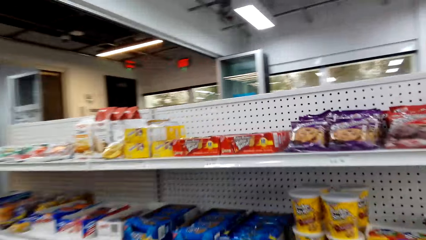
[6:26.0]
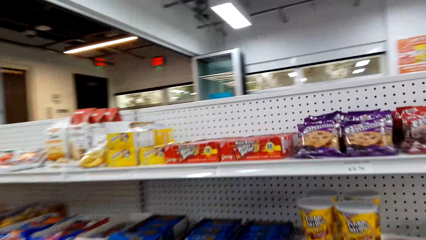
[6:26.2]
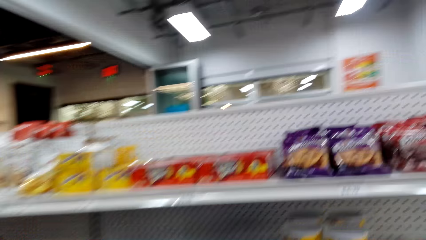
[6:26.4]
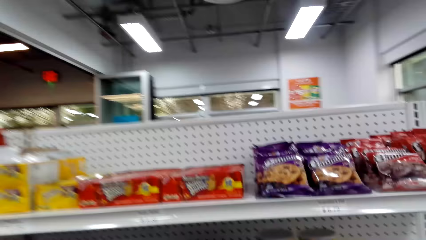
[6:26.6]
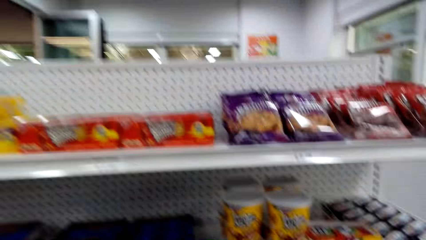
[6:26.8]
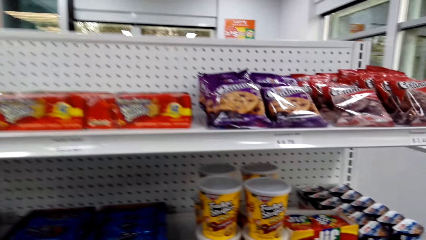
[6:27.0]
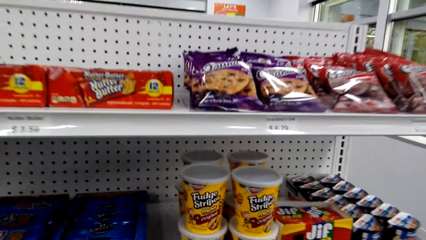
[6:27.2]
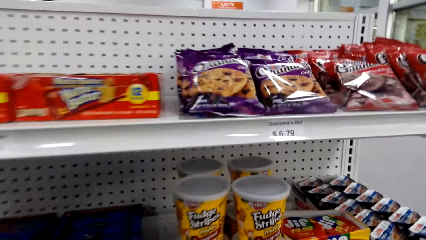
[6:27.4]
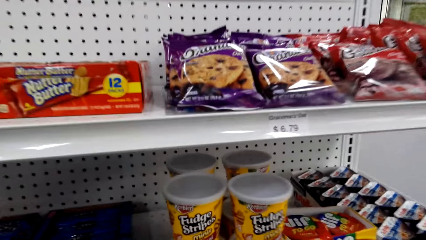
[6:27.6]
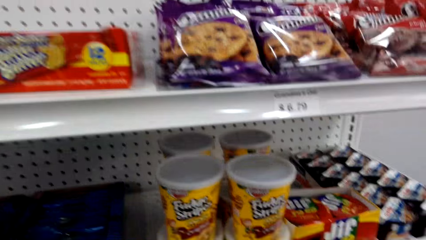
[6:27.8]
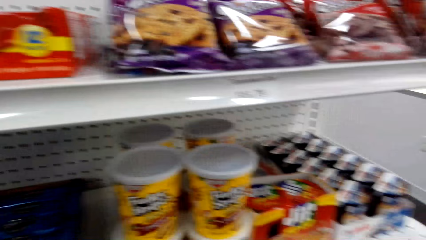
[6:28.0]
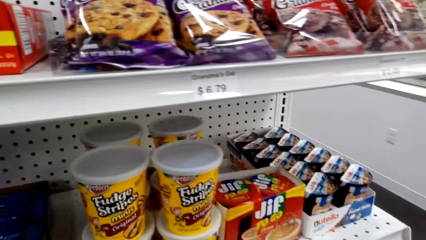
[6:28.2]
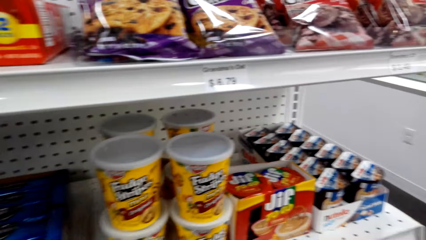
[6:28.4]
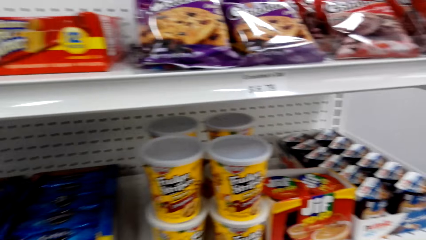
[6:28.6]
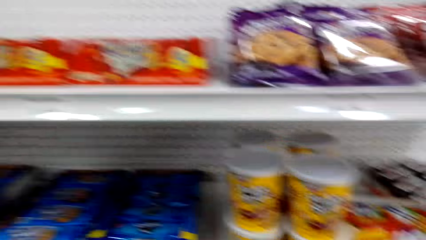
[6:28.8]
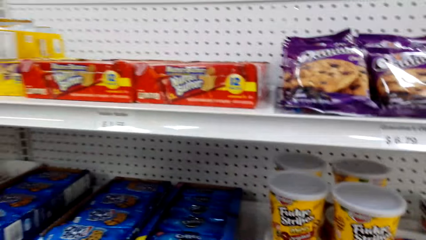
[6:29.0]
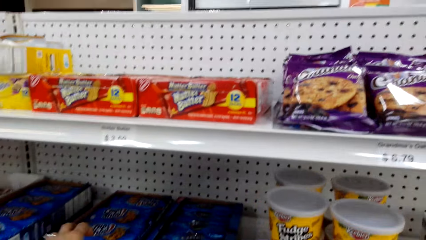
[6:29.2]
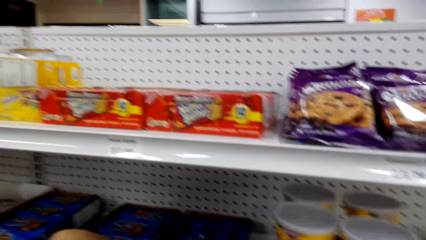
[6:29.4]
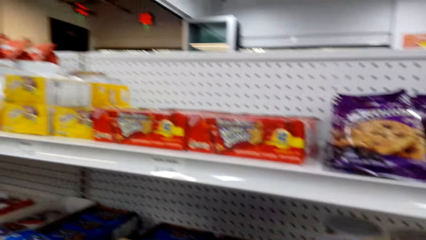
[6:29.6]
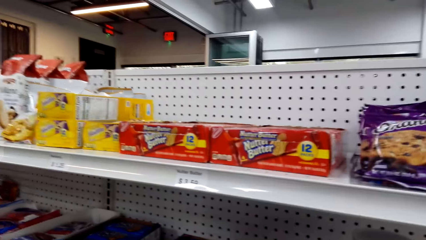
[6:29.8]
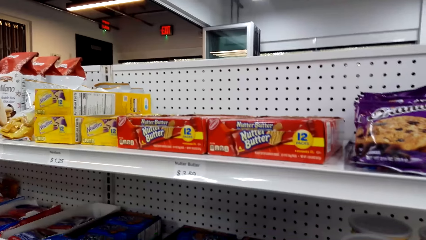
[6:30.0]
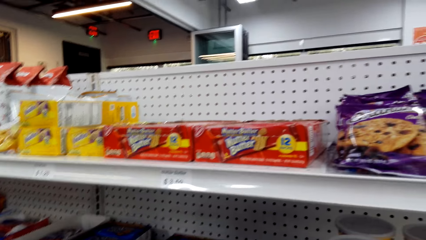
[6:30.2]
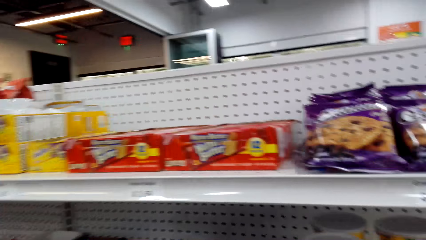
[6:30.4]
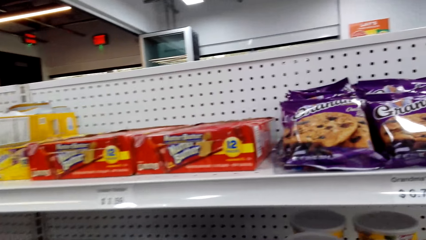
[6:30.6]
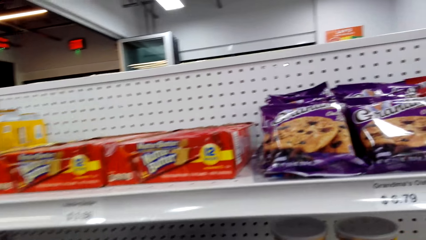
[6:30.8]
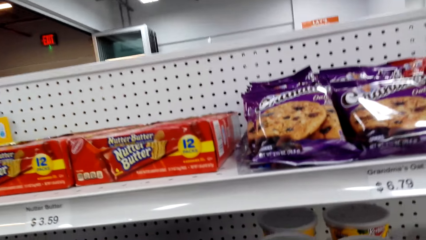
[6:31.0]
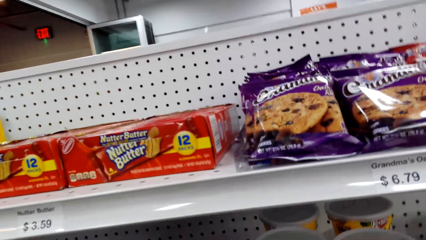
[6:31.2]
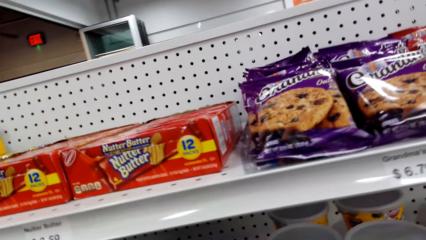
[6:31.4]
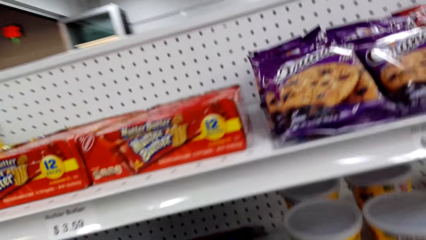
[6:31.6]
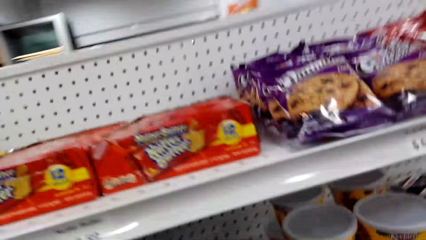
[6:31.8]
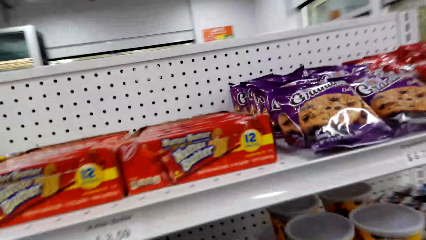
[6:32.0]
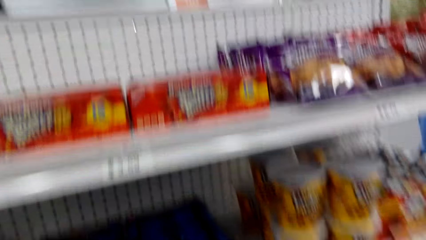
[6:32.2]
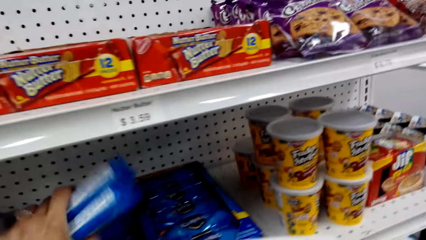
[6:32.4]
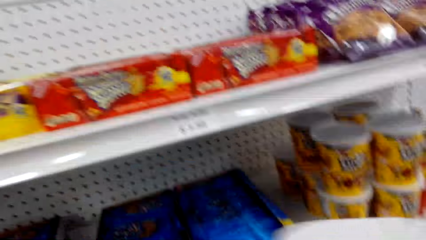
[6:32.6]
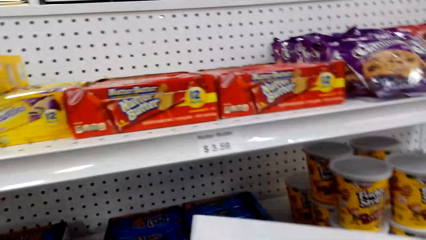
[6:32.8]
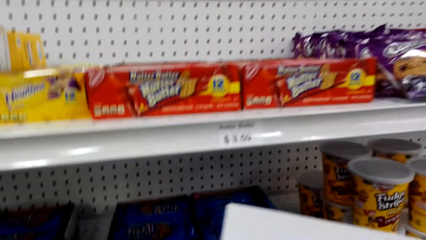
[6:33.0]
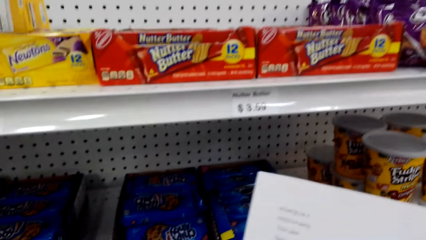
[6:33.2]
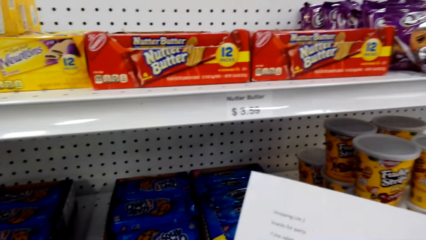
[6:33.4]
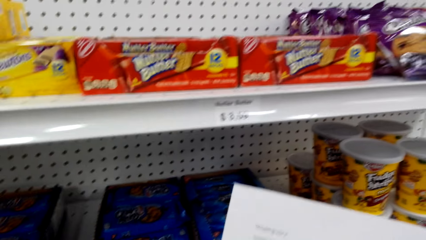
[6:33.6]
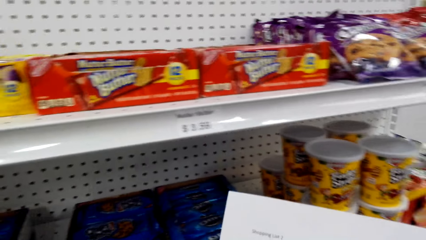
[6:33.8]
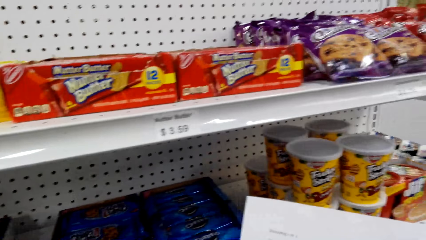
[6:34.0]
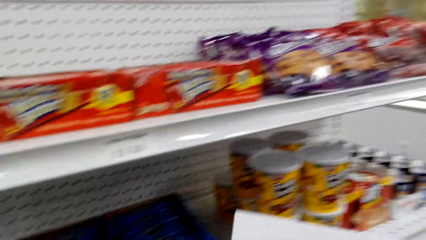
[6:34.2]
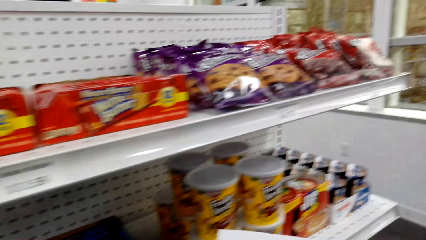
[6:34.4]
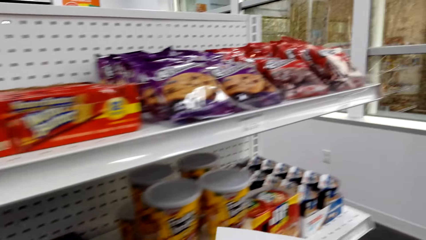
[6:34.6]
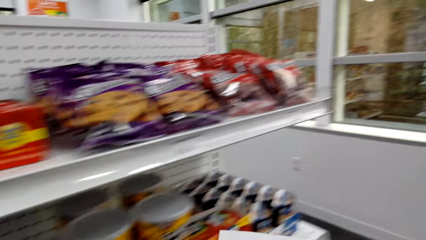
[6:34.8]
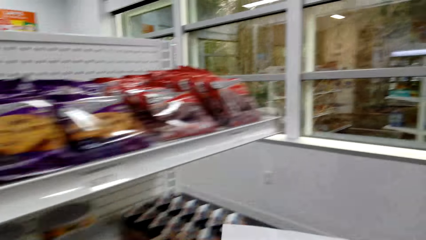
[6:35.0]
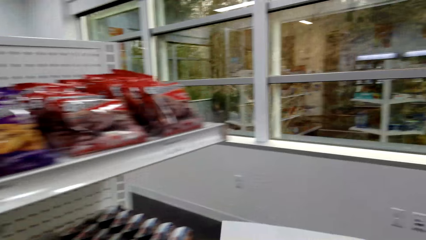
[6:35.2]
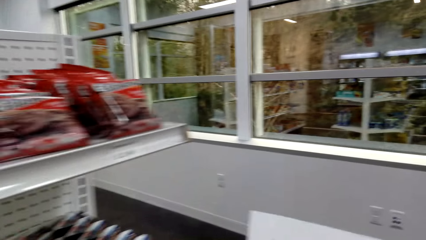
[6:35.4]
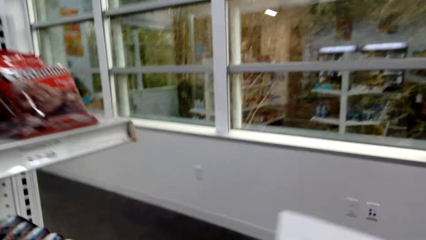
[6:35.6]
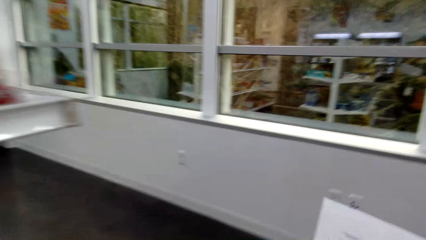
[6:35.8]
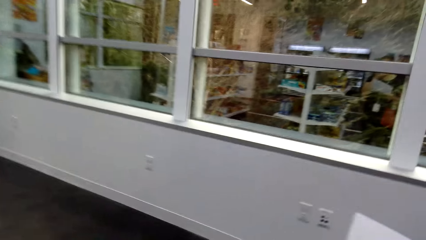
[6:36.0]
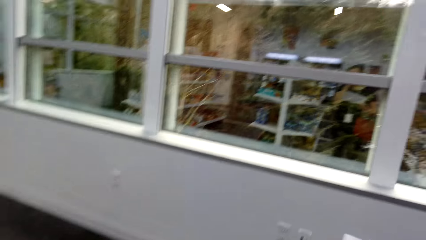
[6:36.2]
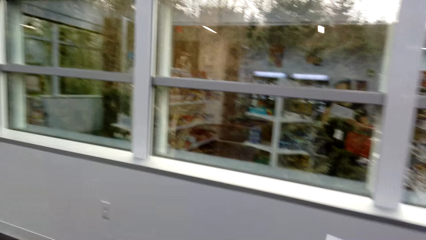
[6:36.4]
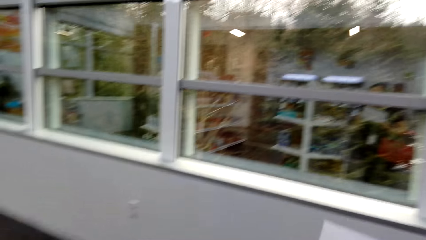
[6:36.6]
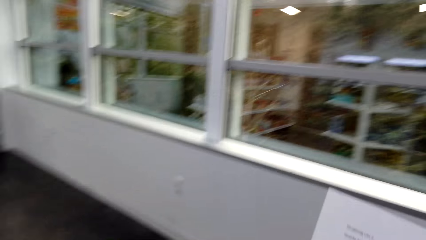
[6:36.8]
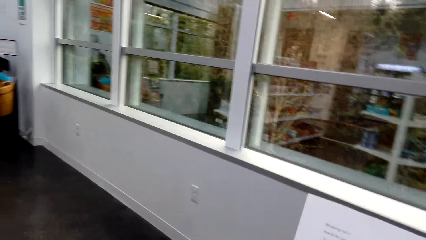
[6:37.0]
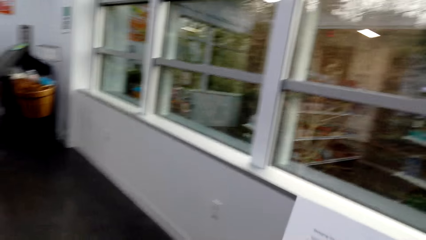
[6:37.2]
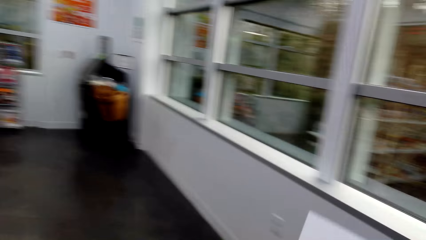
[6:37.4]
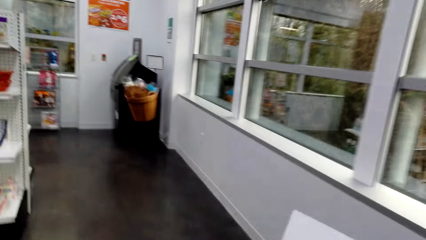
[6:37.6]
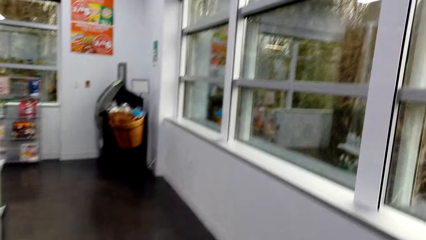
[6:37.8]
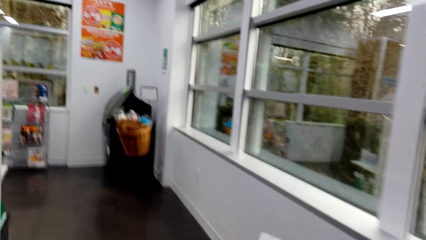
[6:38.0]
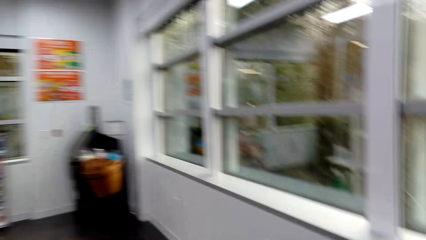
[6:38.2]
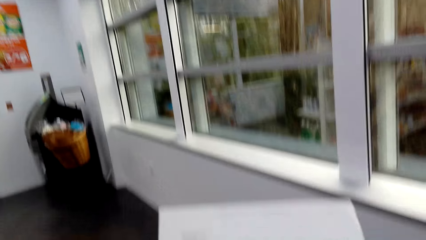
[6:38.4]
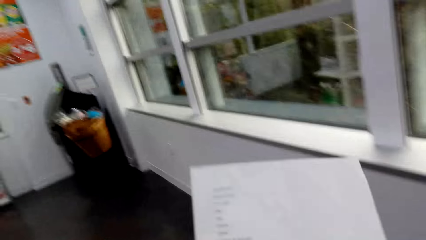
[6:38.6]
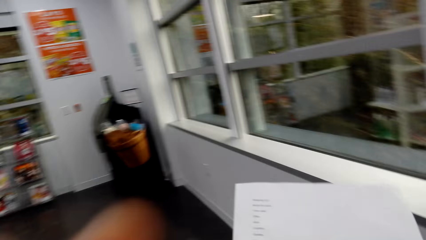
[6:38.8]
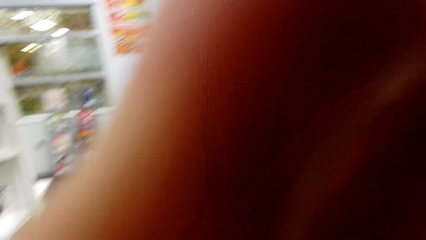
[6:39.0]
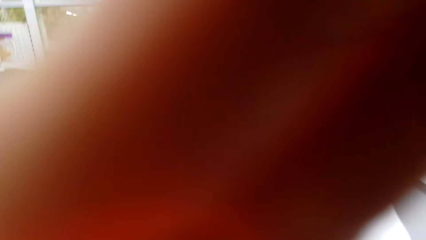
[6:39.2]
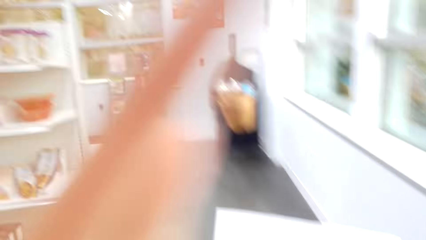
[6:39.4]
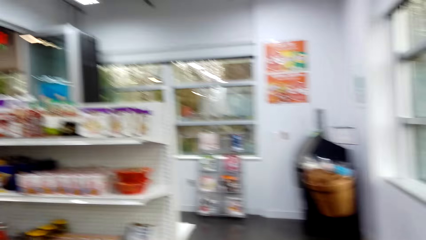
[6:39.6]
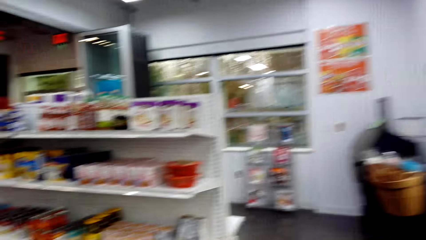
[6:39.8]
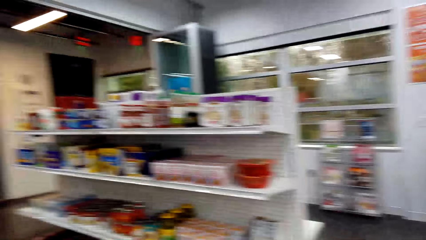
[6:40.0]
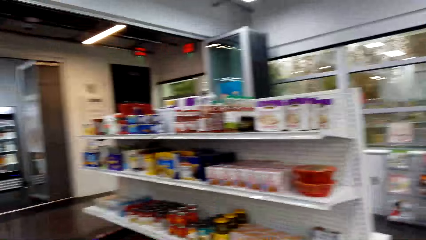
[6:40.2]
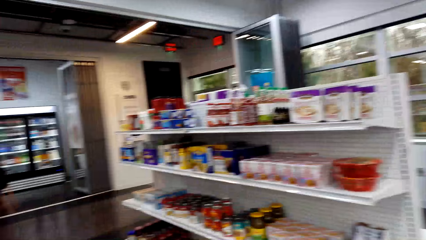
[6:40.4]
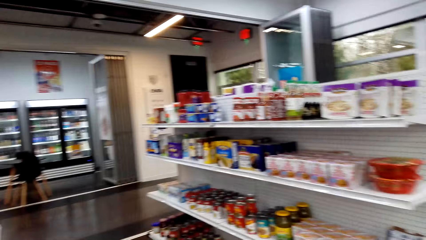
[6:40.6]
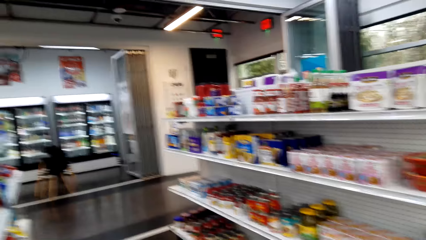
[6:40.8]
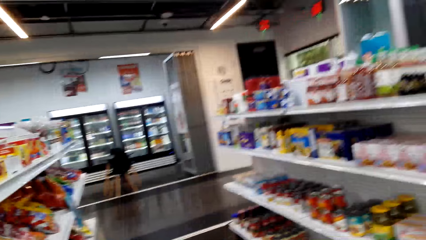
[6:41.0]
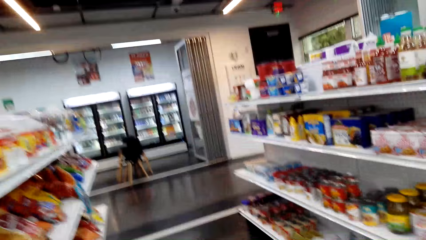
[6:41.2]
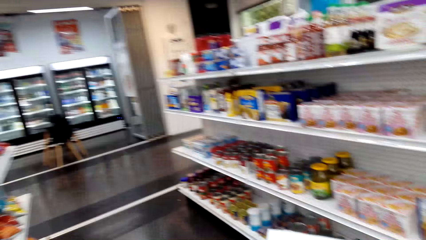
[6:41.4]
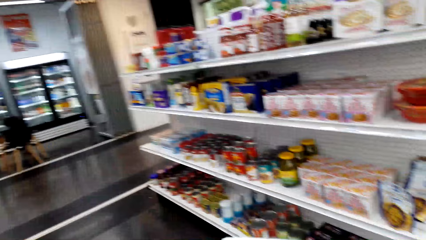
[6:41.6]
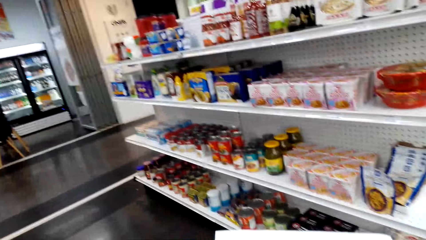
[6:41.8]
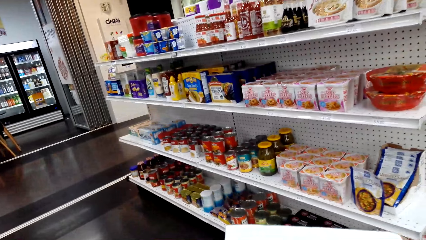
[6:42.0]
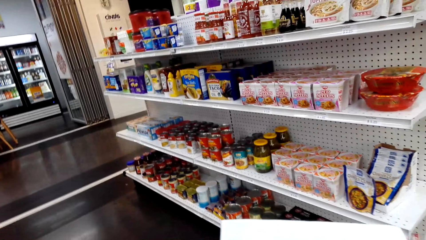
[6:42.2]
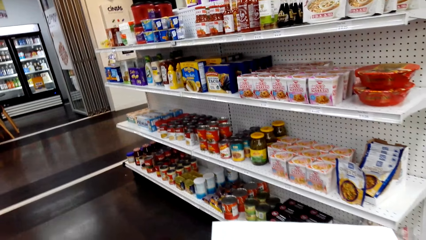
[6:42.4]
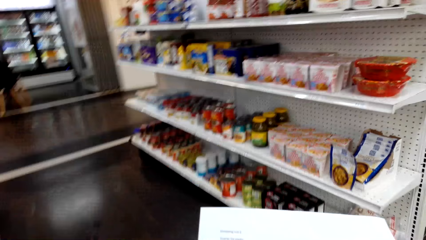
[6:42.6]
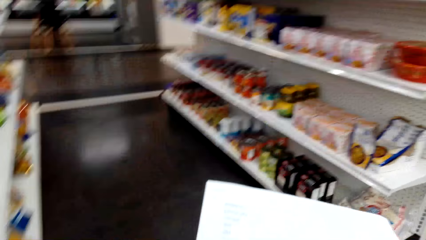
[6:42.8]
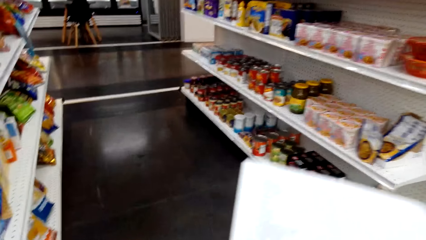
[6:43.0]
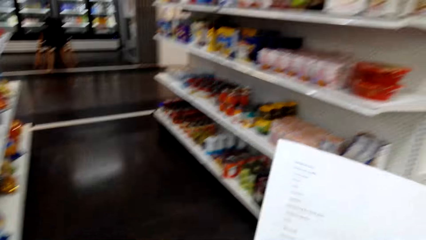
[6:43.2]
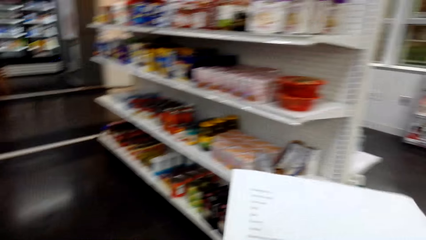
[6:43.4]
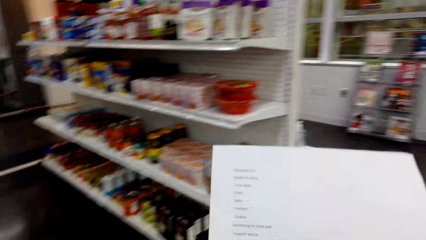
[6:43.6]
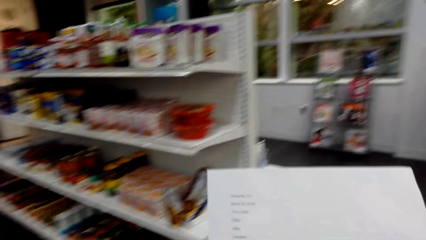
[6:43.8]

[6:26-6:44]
The camera wearer picks up the snacks. They walk around the supermarket. They adjust the camera.
